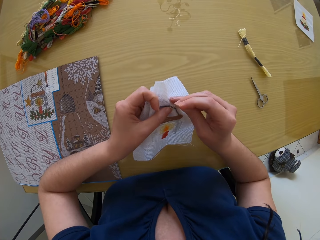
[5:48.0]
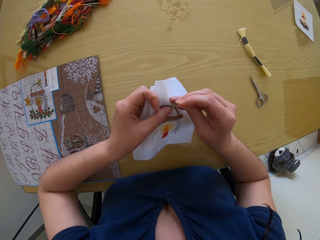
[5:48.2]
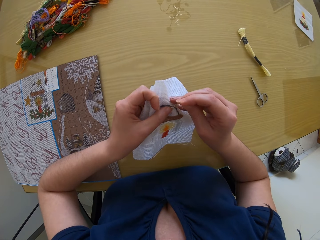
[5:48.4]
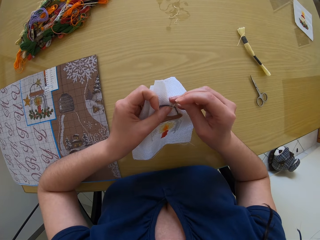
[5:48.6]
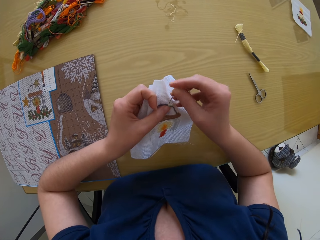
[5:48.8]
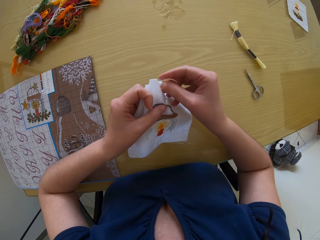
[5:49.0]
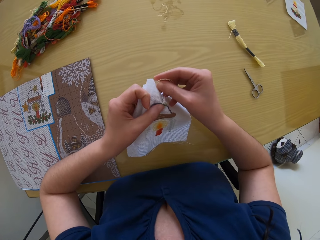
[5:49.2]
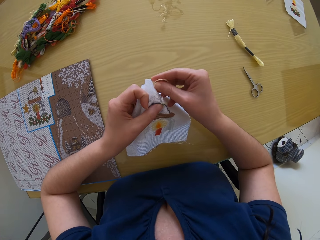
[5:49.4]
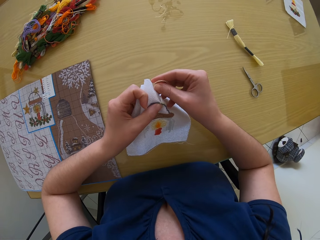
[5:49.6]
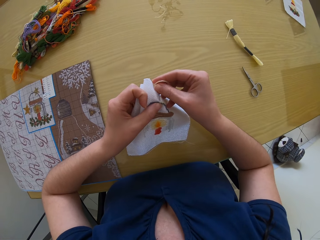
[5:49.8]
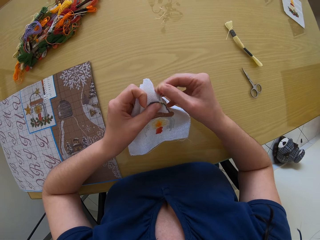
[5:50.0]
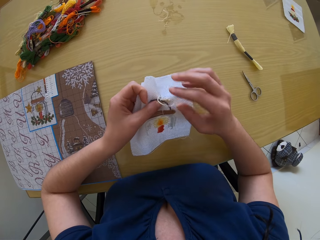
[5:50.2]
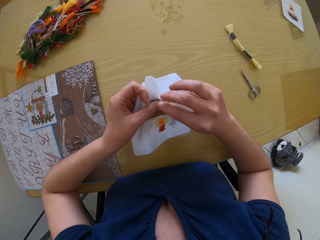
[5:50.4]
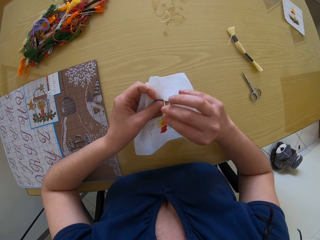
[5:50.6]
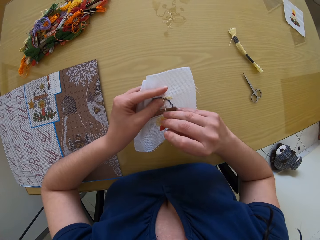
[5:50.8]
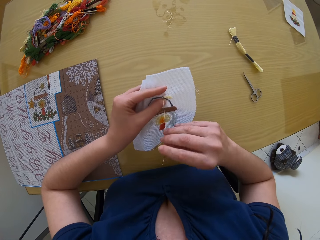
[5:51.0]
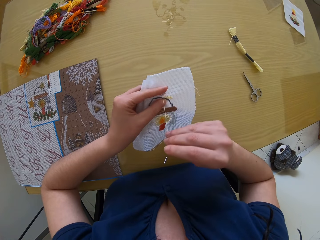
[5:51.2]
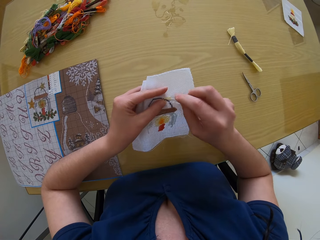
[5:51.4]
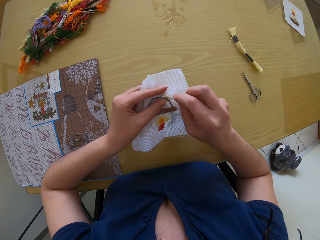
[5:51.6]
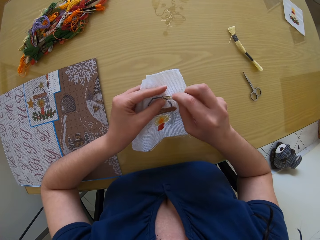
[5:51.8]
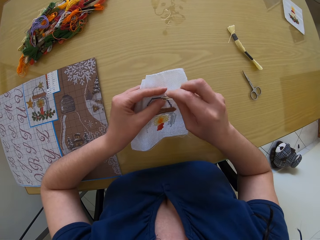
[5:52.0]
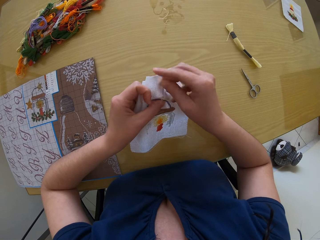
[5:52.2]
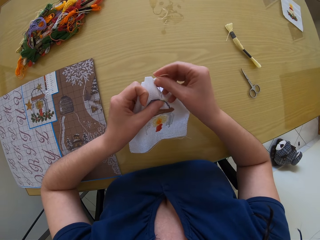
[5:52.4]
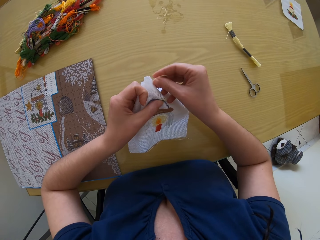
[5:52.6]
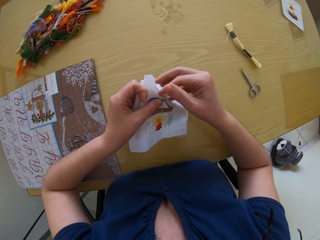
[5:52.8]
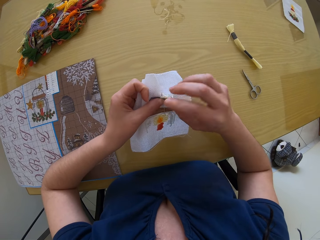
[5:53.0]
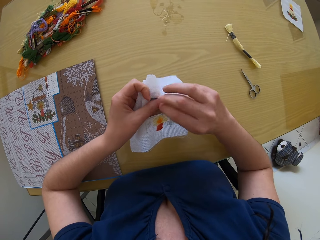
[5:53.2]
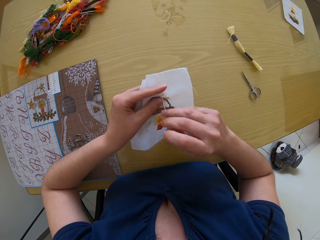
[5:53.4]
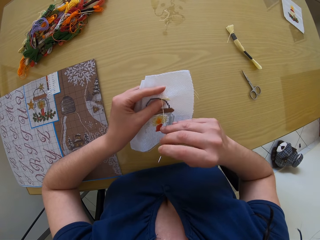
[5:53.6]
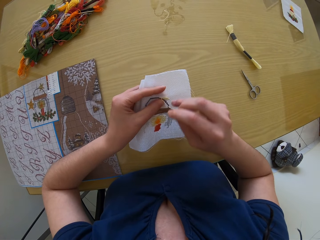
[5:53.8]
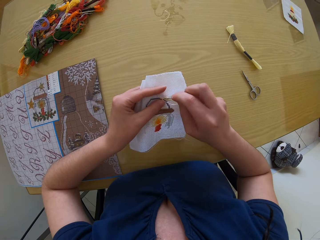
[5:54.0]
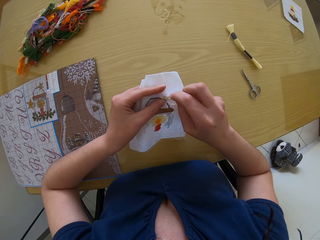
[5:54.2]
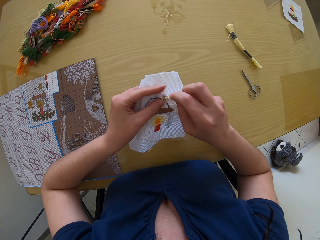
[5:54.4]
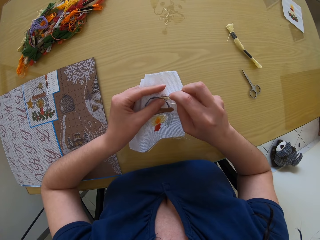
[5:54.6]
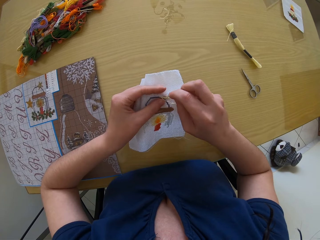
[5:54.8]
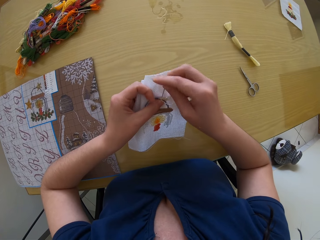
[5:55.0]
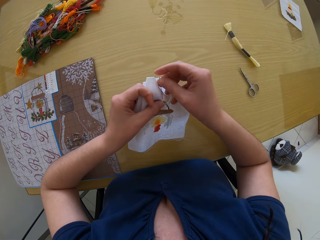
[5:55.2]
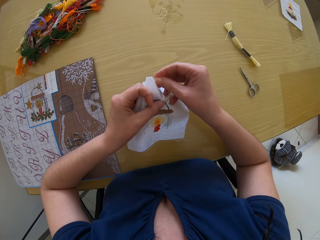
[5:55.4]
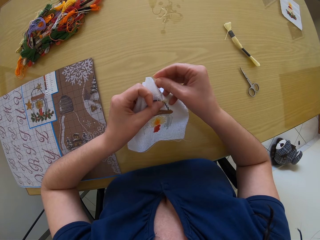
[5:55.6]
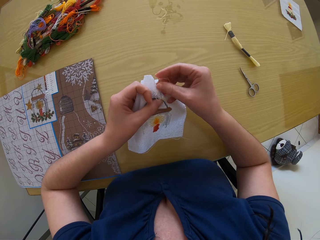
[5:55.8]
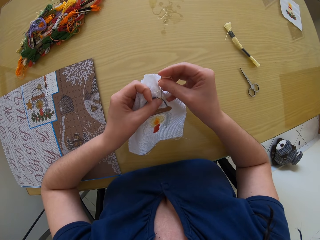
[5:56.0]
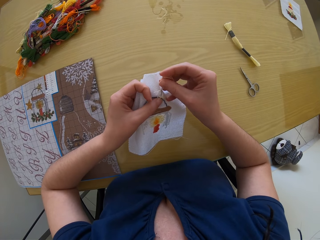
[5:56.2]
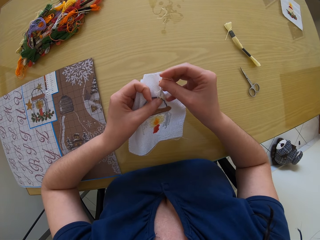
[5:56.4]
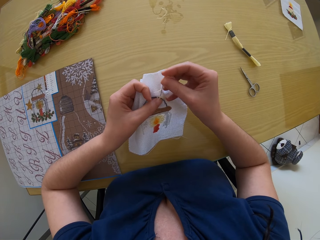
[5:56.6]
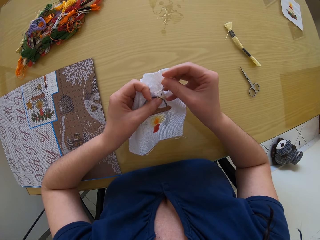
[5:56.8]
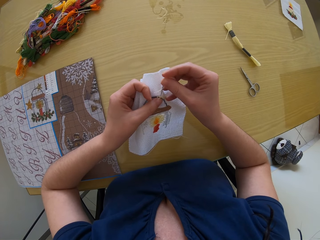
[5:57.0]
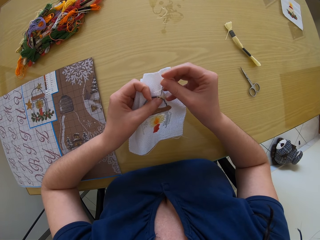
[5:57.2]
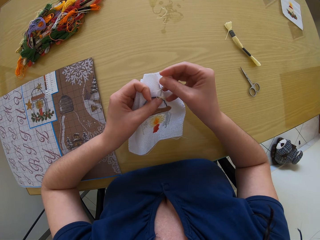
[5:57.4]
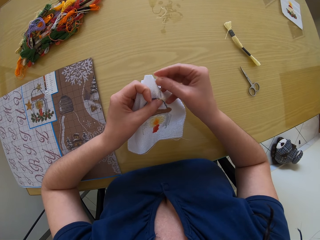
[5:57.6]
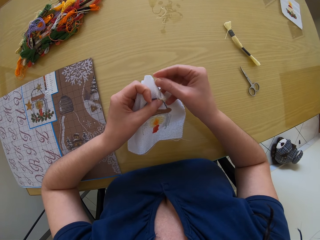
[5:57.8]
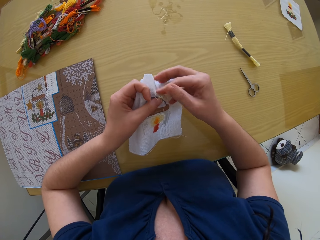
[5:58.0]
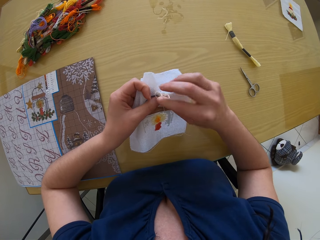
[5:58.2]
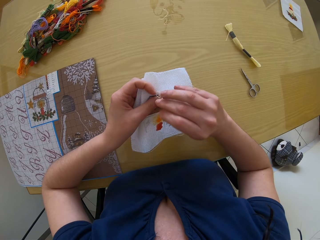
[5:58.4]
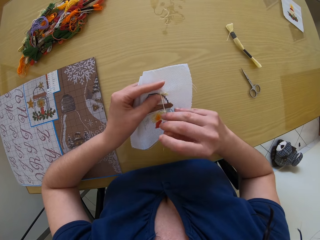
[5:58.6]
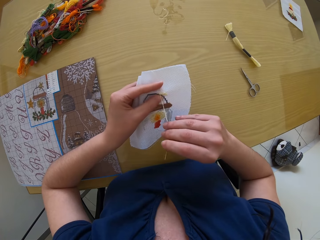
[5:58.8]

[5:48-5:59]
The camera wearer pulls the needle. They move the right hand. They sew the cloth with the needle. They pull the needle. They move the right hand. They sew the cloth with the needle.

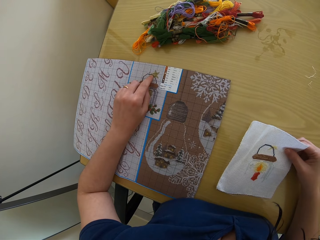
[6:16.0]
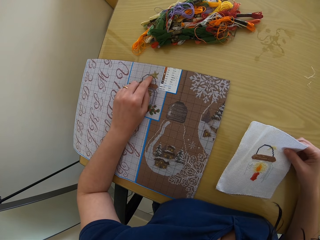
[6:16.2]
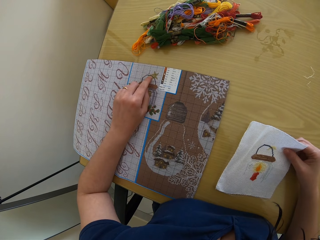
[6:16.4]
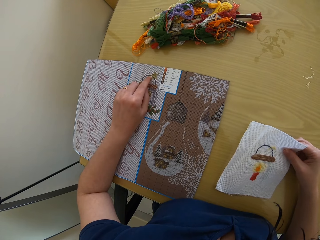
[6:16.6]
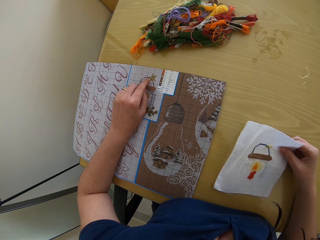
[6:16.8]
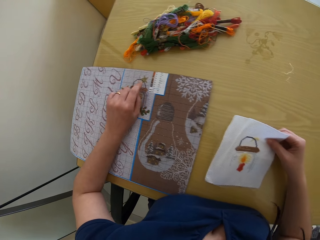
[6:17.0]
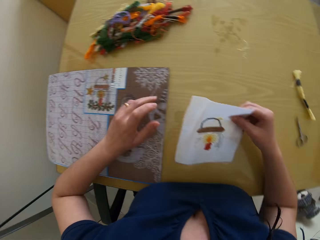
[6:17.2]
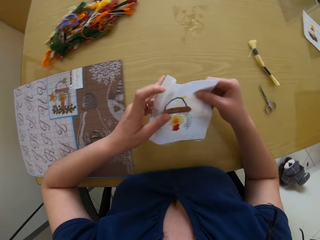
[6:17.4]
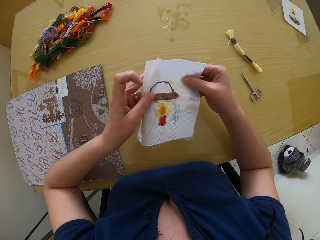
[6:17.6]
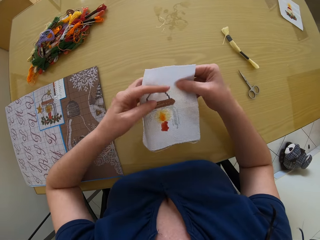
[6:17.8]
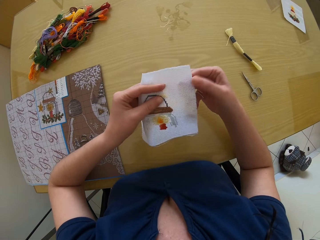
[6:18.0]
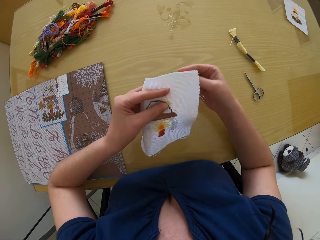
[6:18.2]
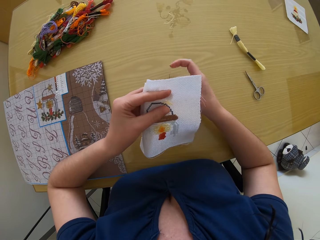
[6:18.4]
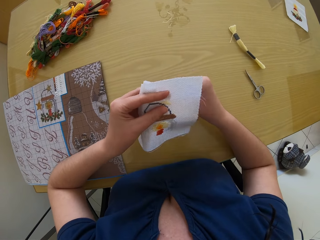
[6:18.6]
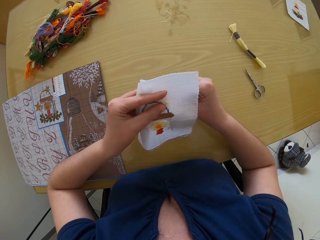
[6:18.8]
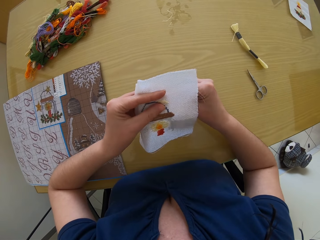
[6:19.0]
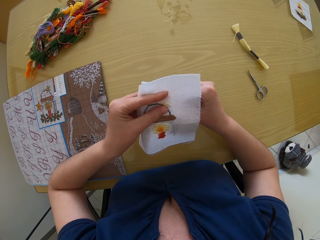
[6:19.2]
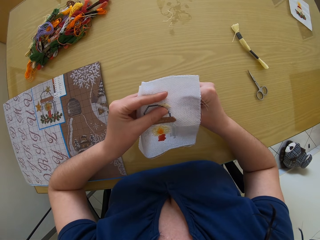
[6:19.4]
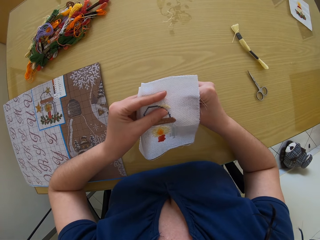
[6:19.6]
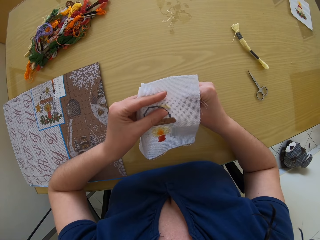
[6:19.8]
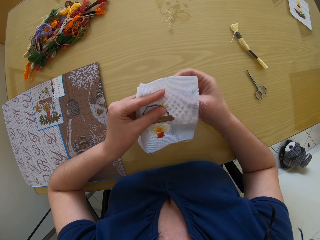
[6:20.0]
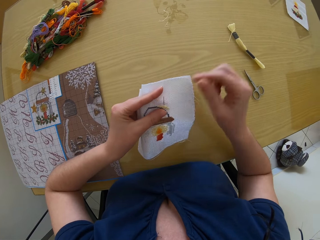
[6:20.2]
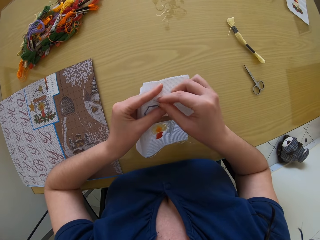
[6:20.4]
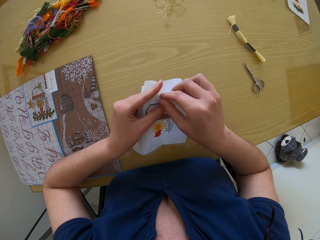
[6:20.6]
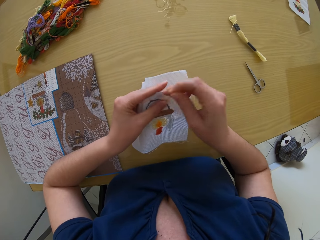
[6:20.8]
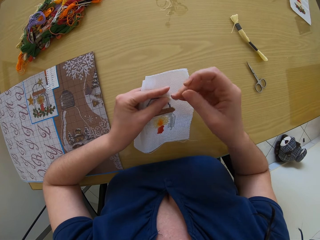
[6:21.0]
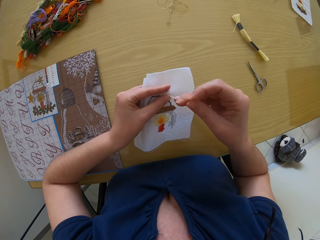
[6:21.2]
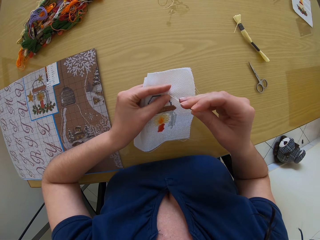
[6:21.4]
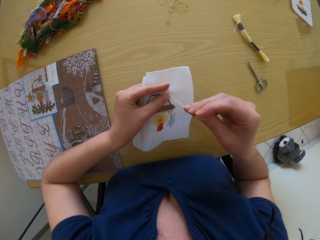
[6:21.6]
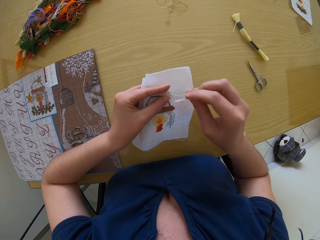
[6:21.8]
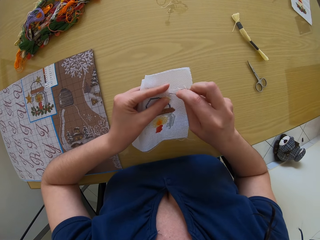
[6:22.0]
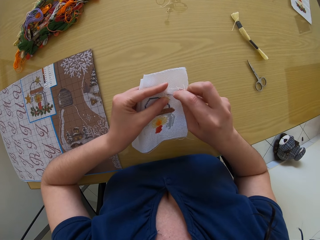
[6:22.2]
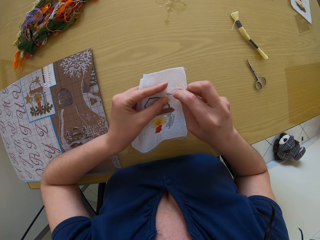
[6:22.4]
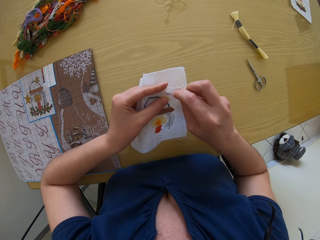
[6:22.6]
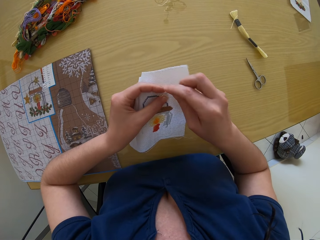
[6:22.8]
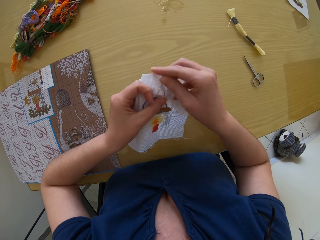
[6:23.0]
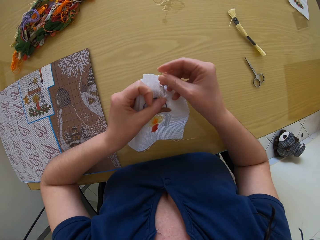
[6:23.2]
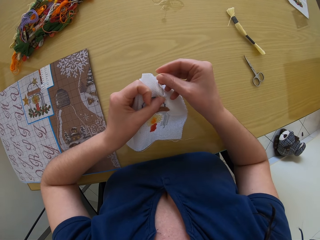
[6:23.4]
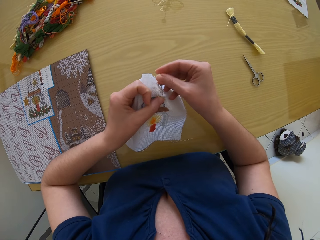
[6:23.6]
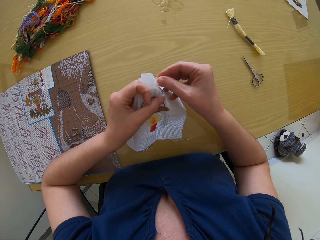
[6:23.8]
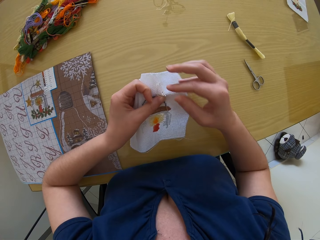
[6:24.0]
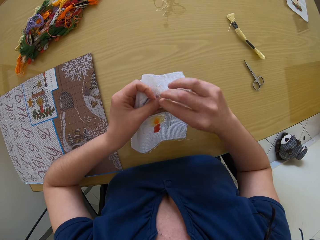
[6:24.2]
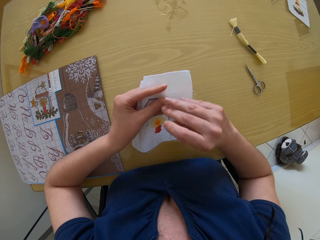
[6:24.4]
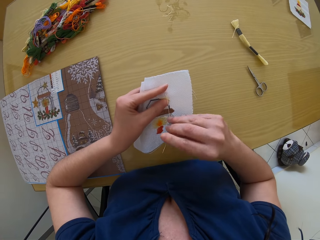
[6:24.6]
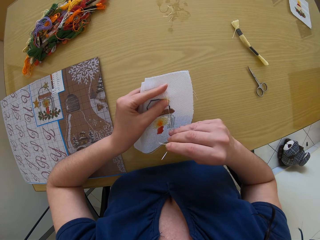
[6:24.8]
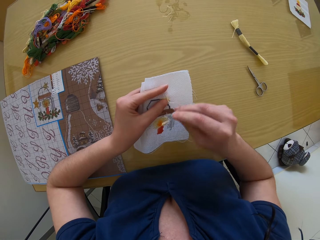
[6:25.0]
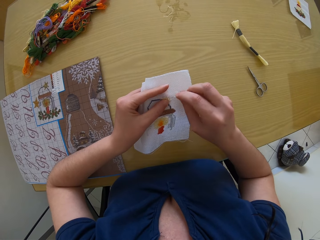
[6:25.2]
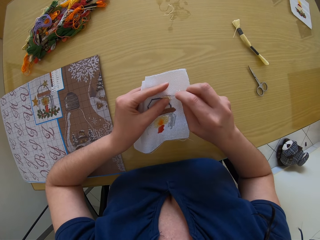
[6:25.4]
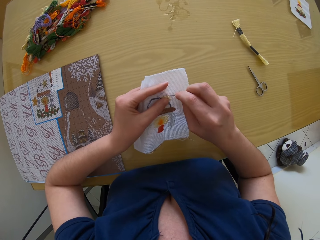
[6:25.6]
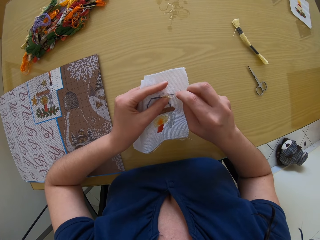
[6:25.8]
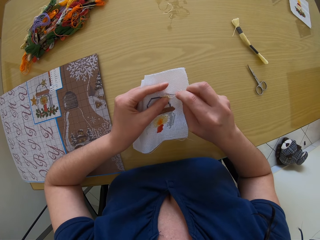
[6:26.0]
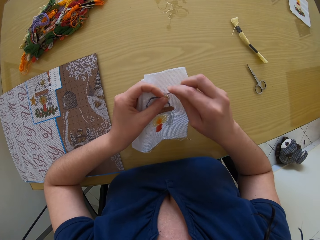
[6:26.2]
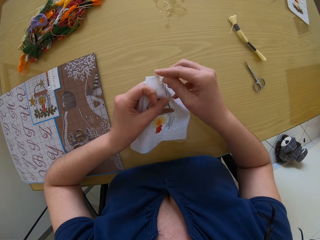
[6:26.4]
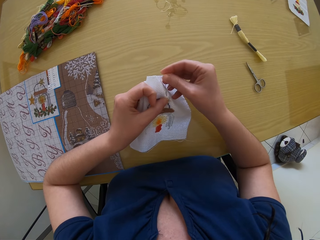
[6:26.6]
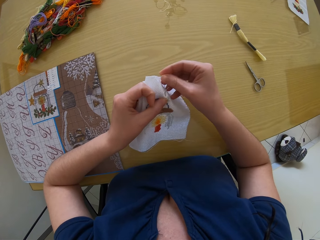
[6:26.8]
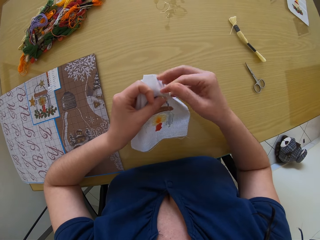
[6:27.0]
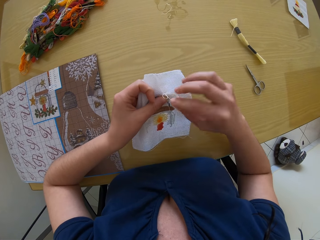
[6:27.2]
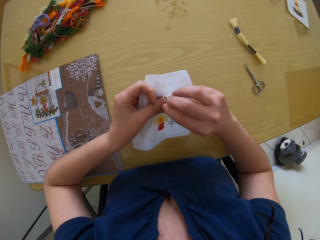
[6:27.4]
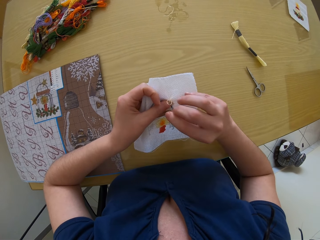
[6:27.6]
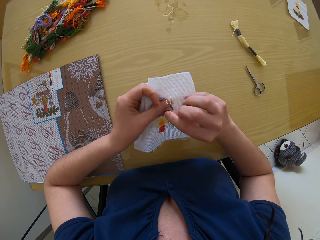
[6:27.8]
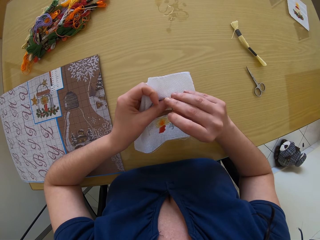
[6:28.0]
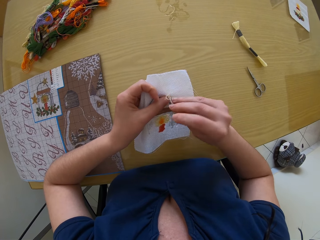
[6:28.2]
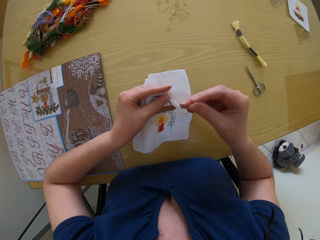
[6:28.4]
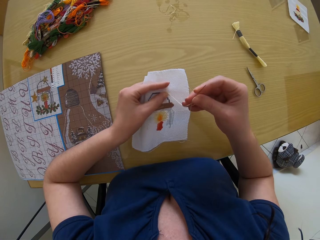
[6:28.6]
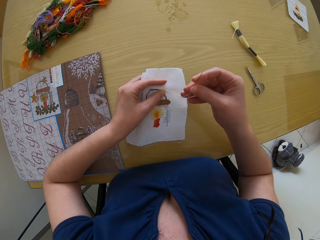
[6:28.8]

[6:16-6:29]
The camera wearer passes the piece of fabric or cloth to her left hand. She moves the left hand. She looks at the cloth. She embroiders on the piece of fabric with the threaded needle in her right hand. She moves the right hand. She moves the right hand. She pulls the needle. She moves the right hand. She sews the cloth with the needle. She pulls the needle. She moves the right hand. She sews the cloth with the needle. She pulls the needle.
